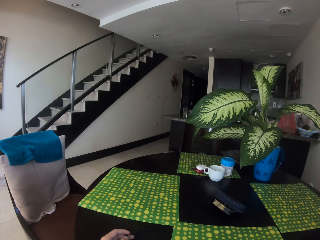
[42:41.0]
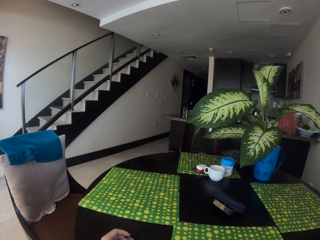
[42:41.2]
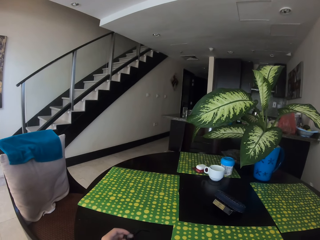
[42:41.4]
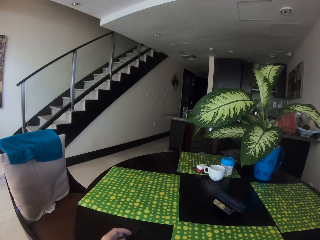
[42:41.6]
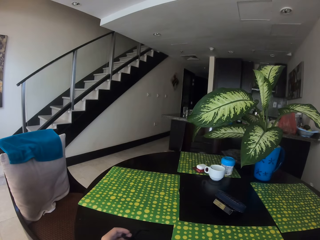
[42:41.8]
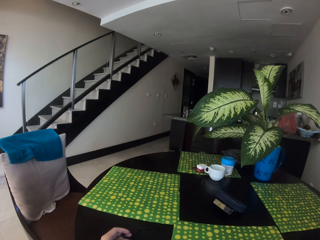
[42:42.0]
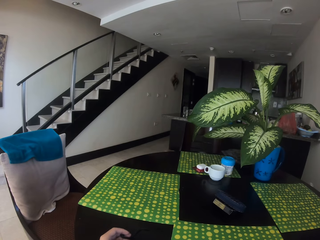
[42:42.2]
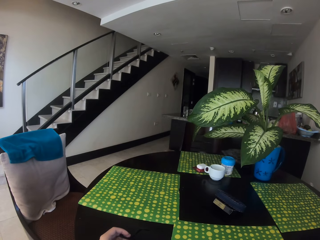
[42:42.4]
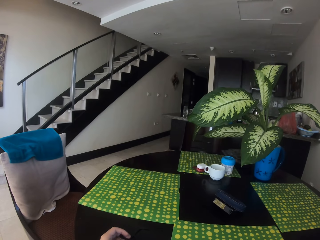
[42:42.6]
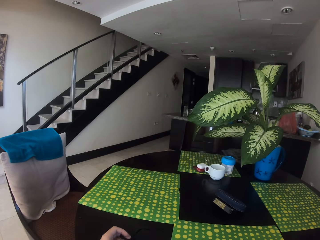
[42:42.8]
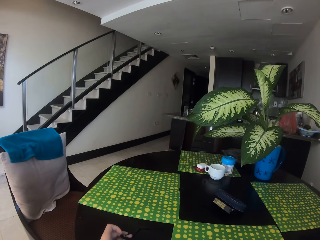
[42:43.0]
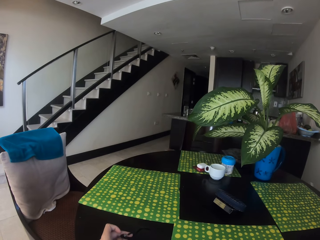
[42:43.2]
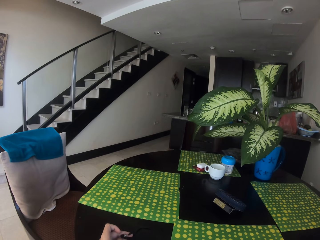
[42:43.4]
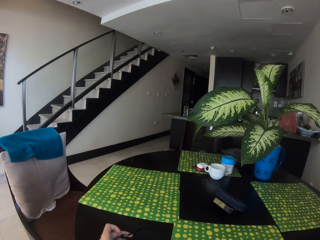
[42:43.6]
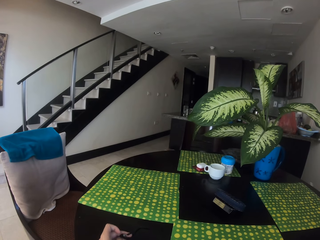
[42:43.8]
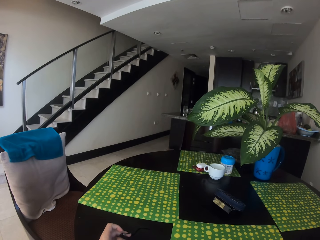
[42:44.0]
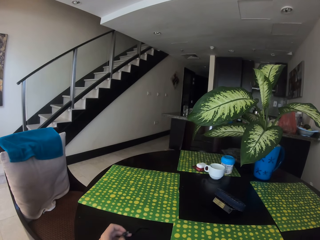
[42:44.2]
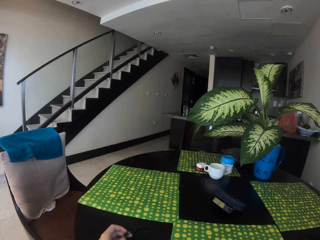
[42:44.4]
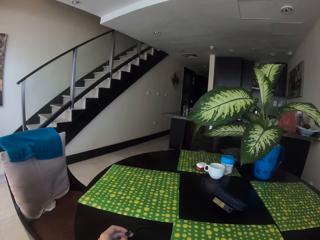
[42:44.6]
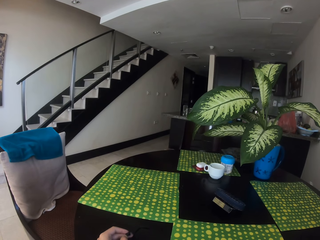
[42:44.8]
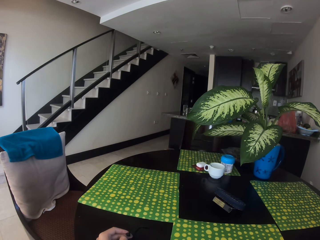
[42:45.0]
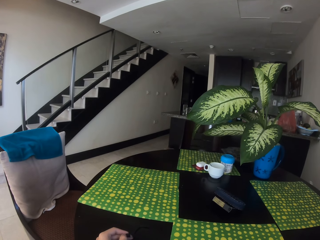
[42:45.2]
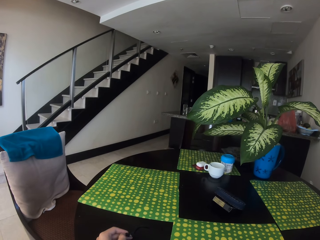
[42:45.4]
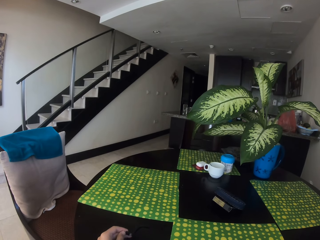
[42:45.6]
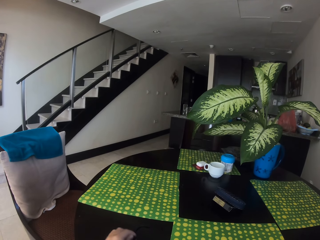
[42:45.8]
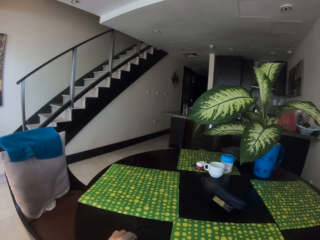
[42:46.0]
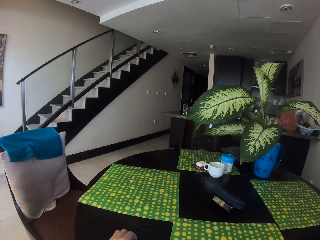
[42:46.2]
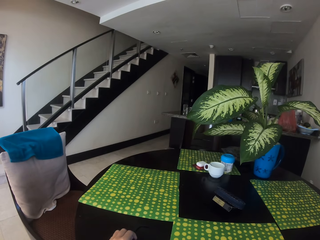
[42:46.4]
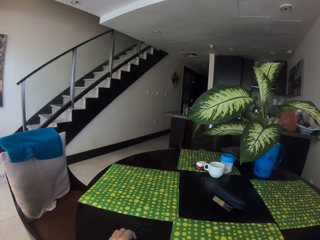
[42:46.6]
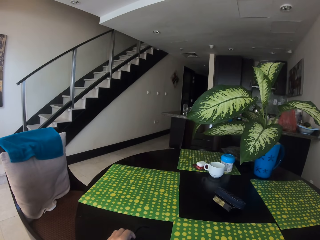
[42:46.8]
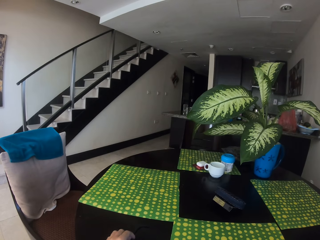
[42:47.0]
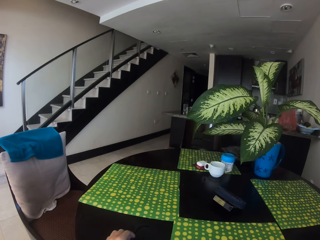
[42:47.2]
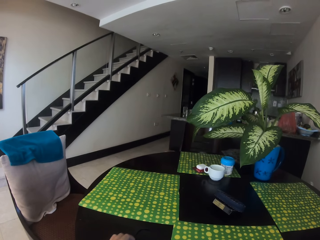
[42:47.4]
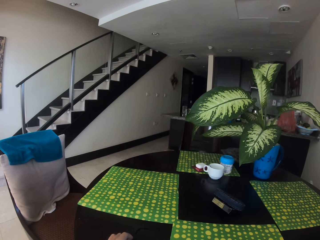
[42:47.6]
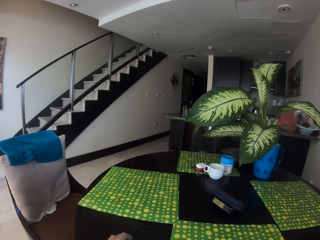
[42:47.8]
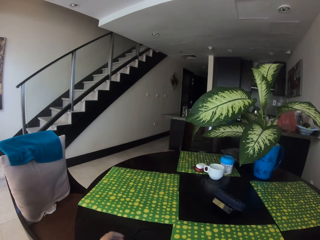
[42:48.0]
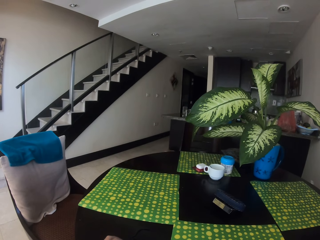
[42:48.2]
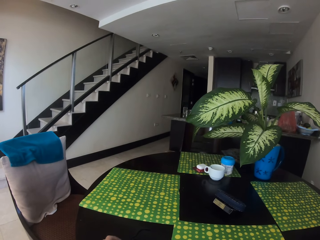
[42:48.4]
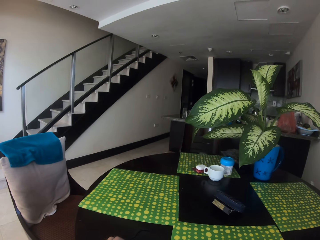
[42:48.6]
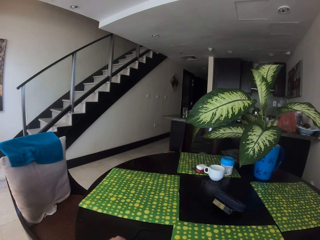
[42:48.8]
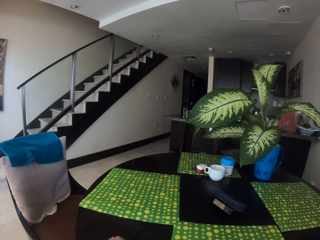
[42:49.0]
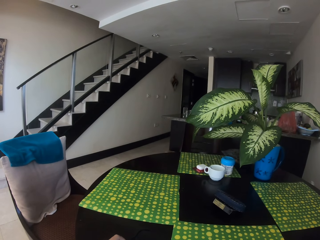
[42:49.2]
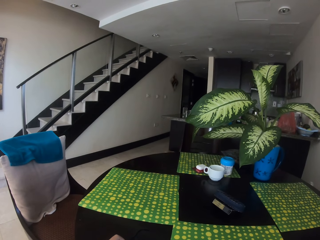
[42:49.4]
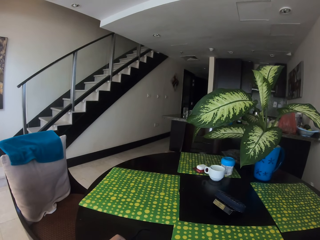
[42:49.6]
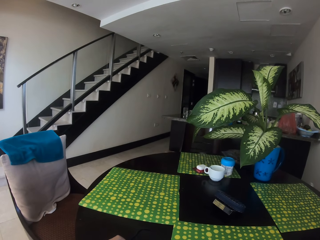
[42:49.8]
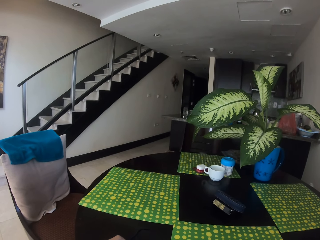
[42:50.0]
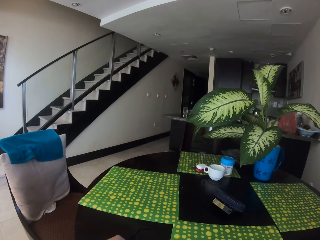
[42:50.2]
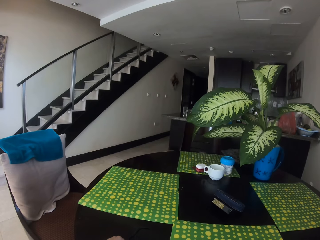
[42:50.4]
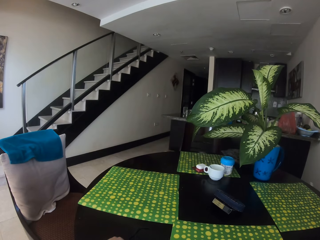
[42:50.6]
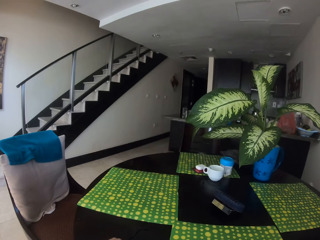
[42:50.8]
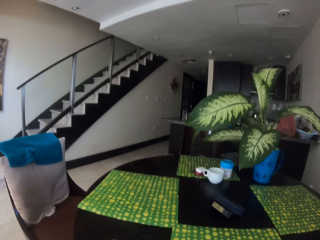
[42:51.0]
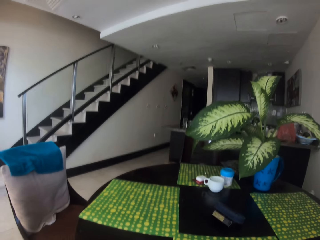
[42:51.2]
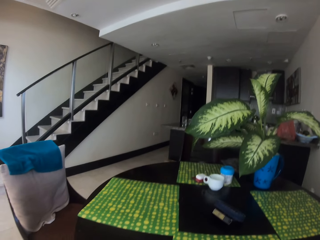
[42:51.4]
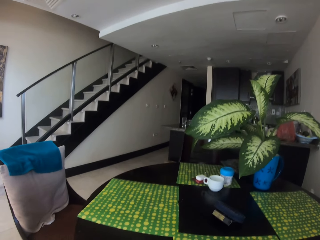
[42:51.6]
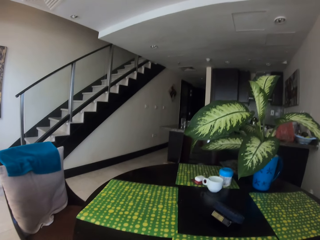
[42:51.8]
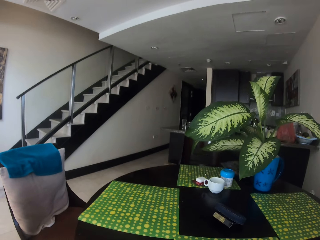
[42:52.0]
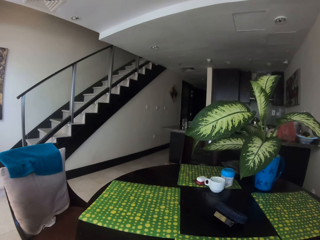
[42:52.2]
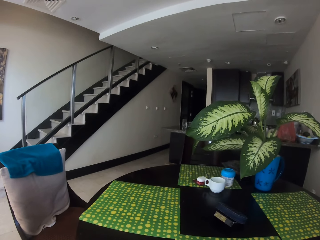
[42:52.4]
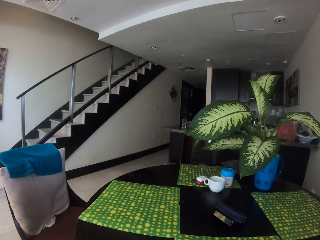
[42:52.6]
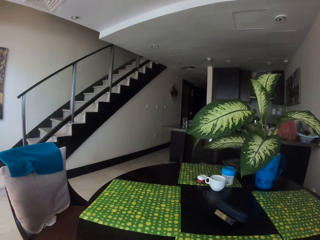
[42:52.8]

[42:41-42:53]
The camera wearer looks around the room.

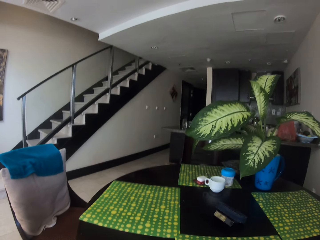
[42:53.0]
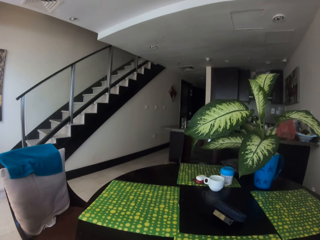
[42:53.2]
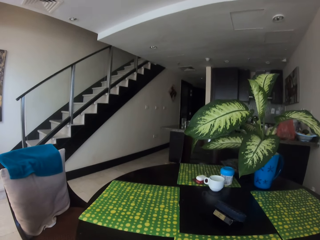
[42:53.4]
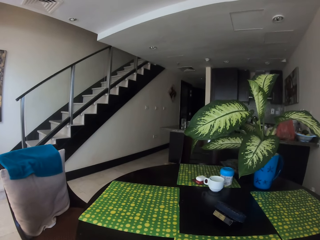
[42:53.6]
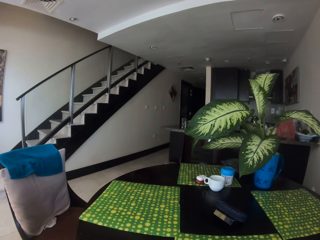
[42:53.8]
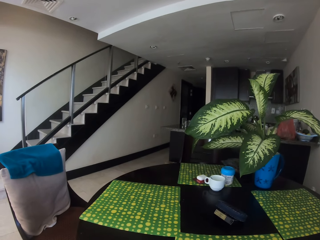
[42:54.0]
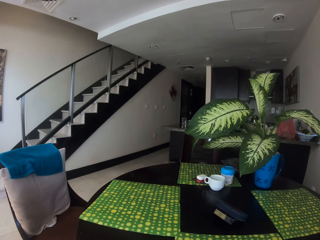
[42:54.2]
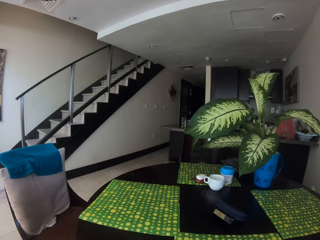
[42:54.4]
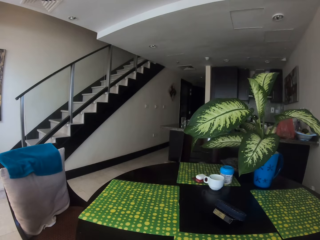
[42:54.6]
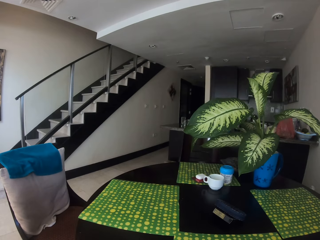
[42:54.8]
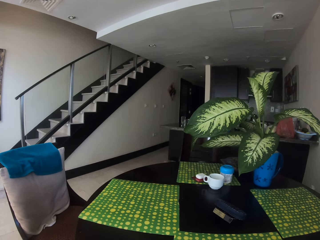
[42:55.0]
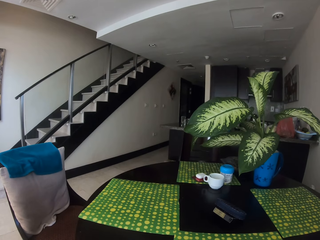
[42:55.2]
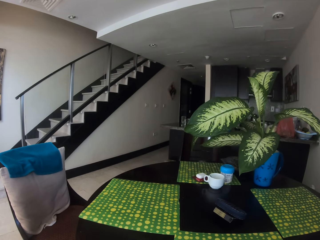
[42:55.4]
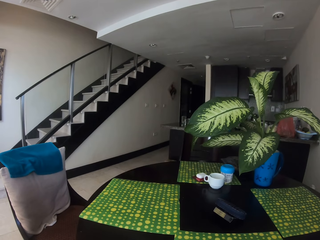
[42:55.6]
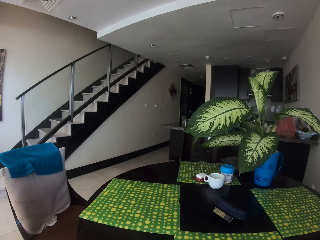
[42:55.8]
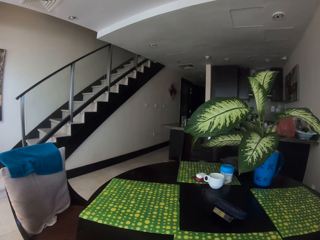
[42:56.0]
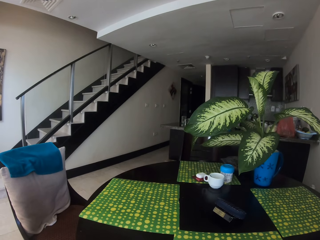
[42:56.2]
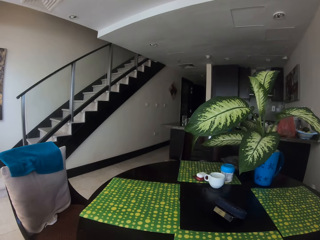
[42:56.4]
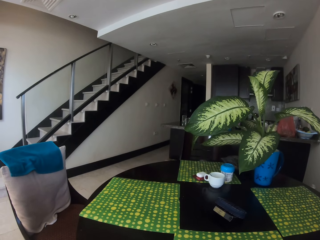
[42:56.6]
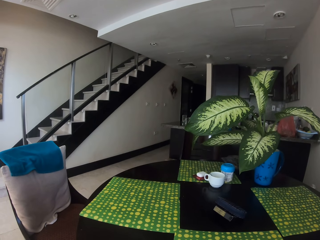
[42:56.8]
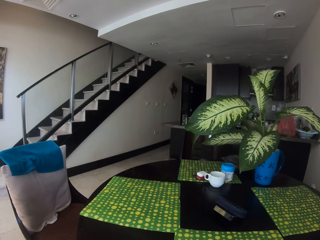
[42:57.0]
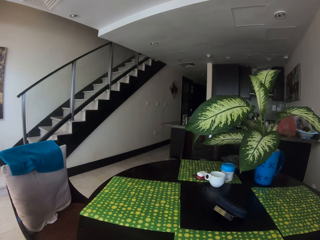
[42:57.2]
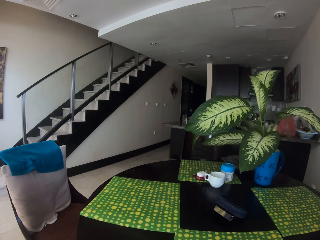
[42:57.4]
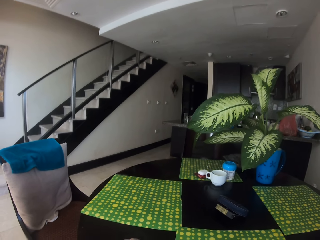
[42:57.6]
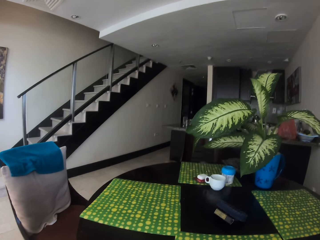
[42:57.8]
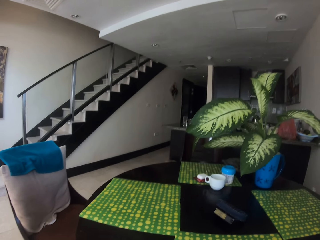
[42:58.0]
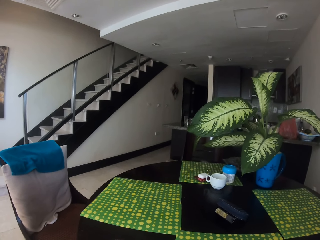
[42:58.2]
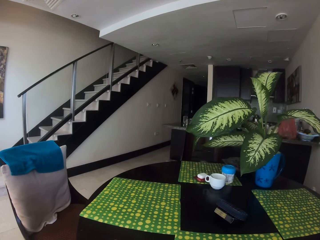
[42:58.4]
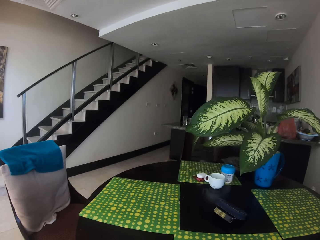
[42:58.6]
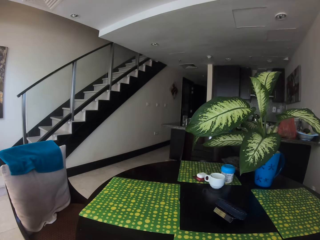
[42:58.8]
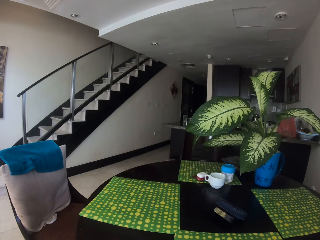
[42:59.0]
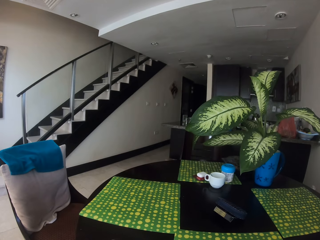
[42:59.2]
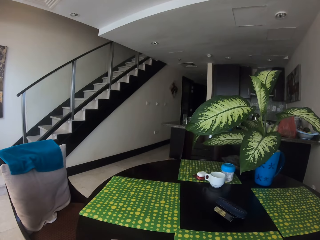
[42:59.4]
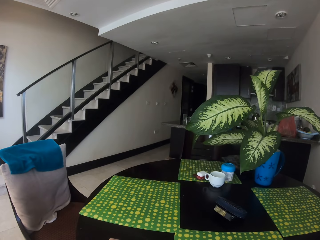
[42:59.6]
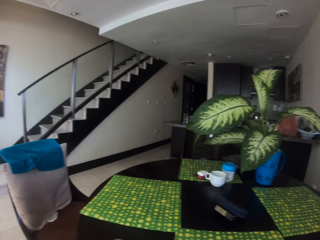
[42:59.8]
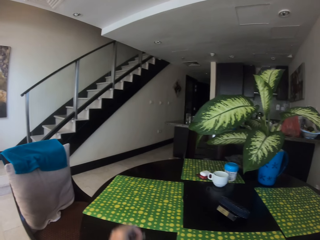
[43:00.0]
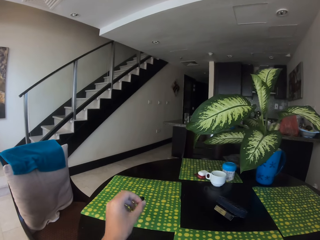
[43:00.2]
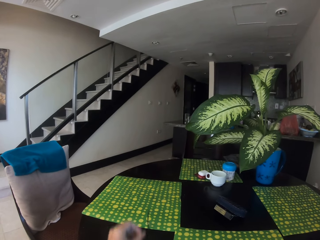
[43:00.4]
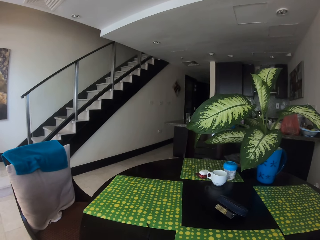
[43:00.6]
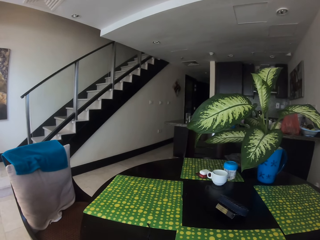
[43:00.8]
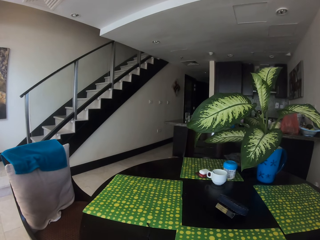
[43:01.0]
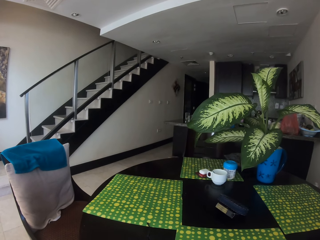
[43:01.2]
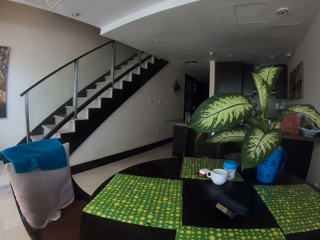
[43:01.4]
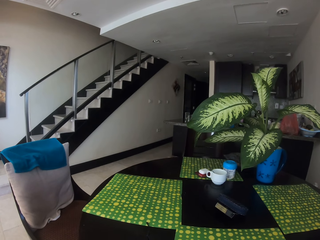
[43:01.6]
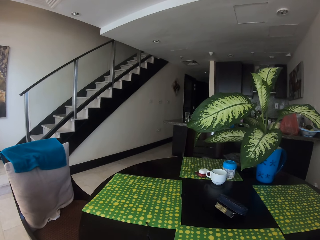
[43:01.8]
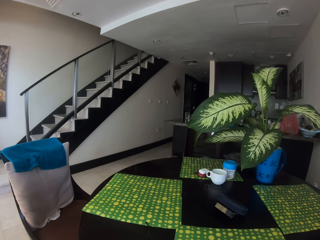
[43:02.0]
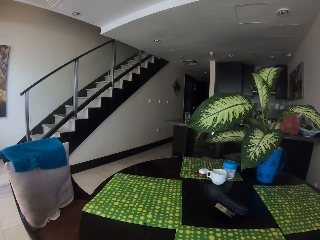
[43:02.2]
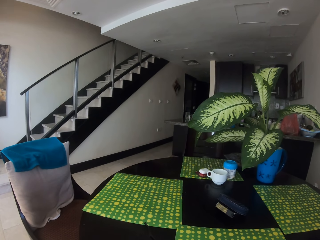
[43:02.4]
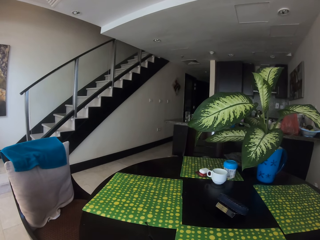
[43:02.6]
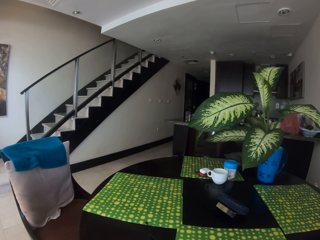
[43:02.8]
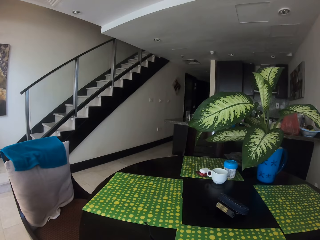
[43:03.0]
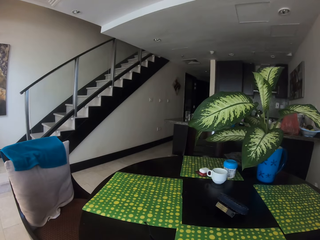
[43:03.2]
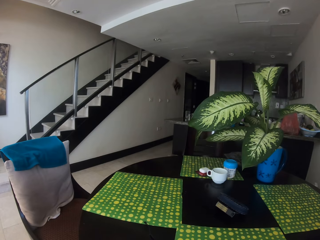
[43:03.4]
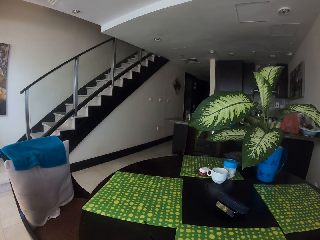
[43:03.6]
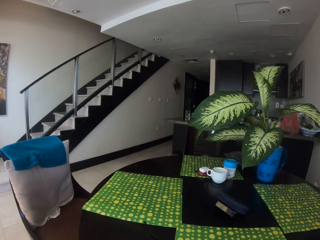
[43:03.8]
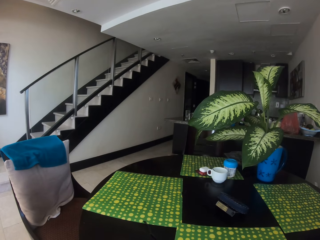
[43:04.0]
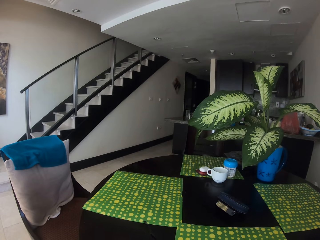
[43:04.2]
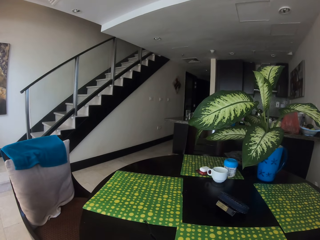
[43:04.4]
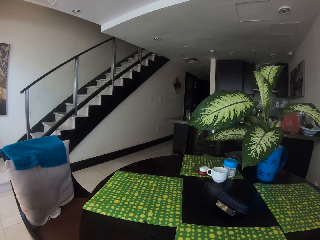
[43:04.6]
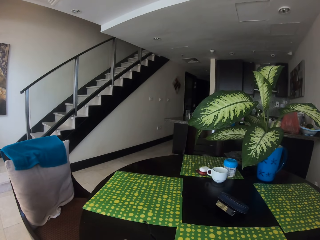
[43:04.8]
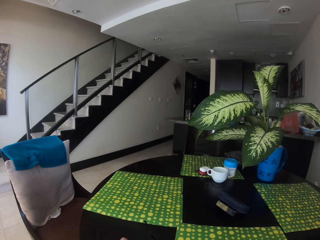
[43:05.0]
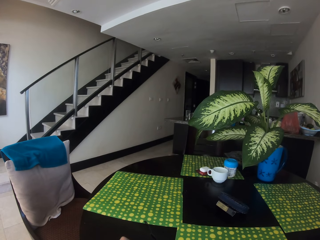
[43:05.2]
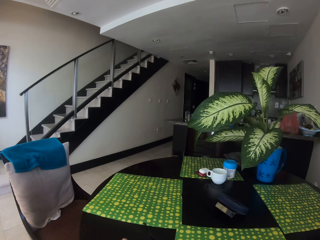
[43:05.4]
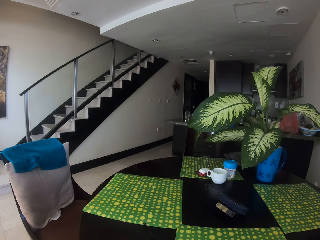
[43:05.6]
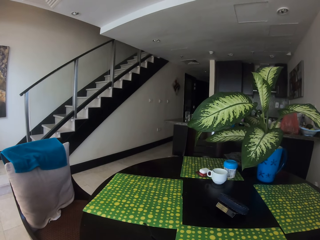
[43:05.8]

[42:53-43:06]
The camera wearer throws something on the table.
